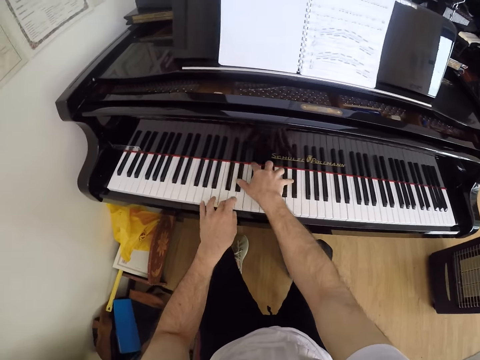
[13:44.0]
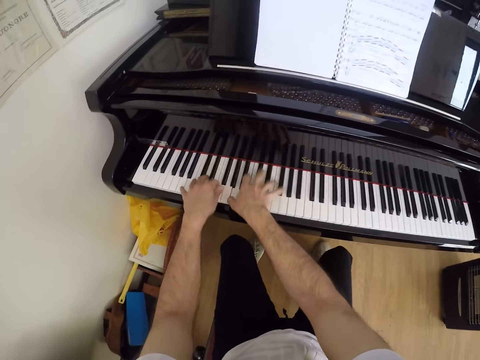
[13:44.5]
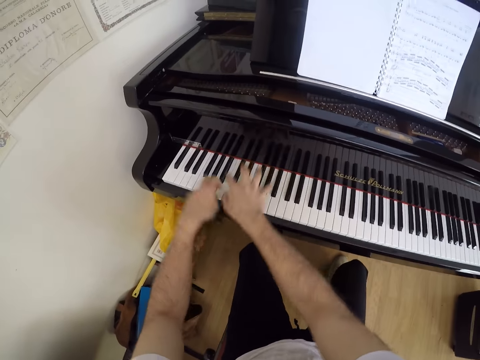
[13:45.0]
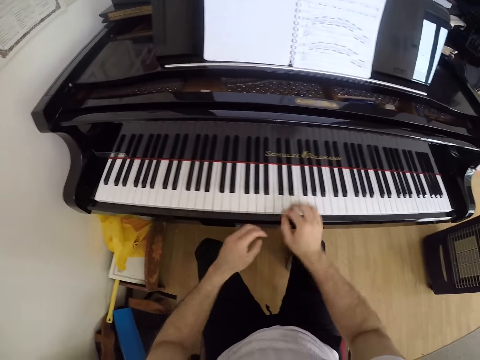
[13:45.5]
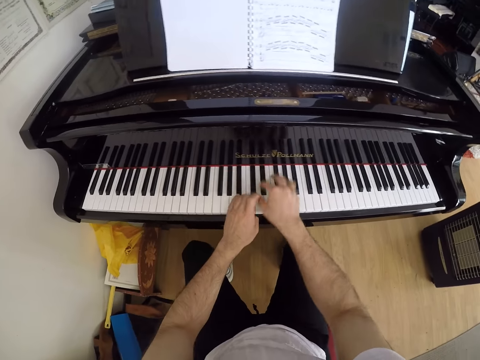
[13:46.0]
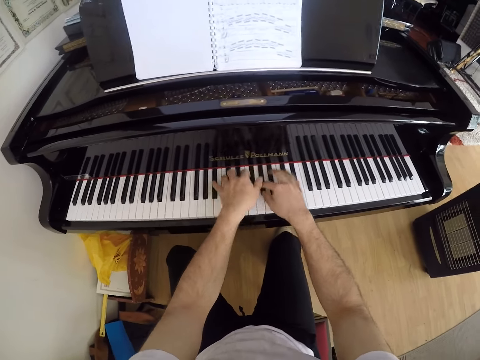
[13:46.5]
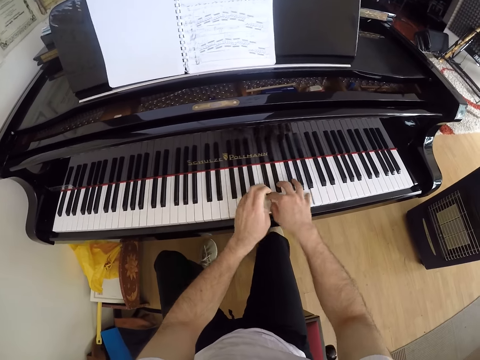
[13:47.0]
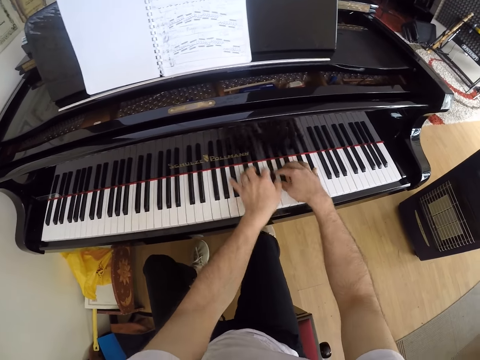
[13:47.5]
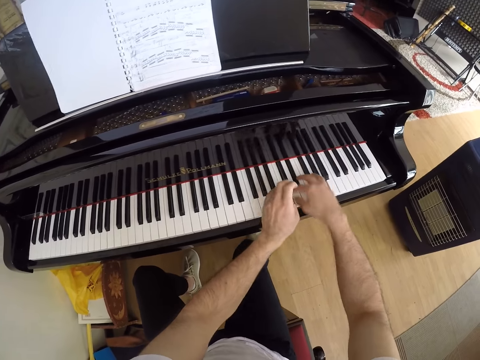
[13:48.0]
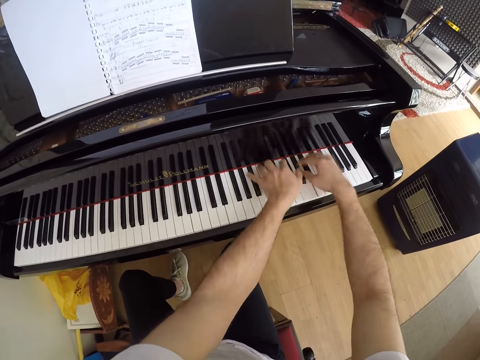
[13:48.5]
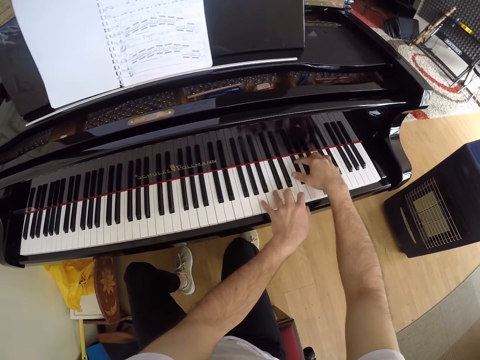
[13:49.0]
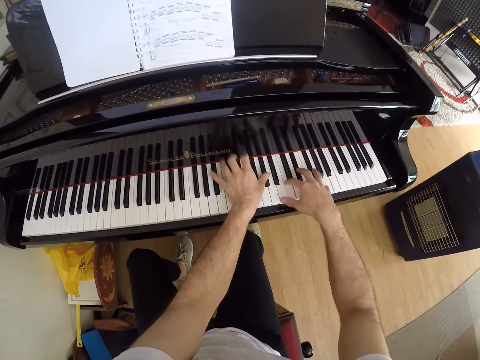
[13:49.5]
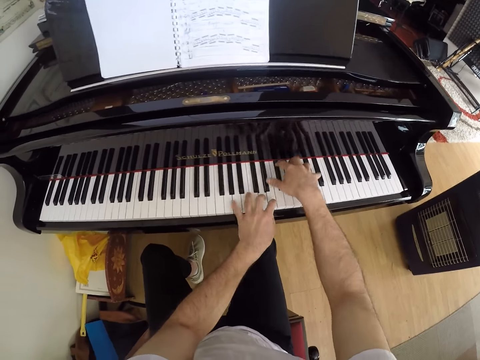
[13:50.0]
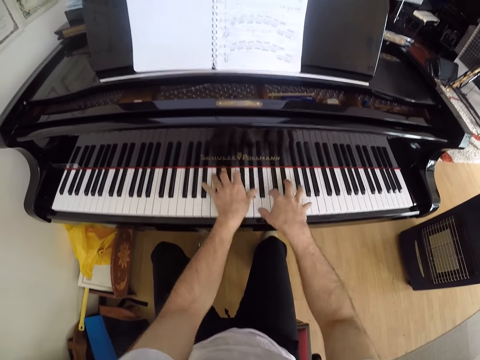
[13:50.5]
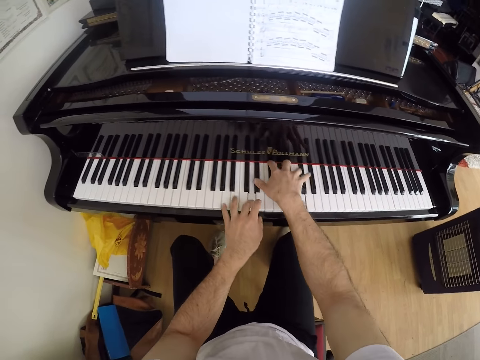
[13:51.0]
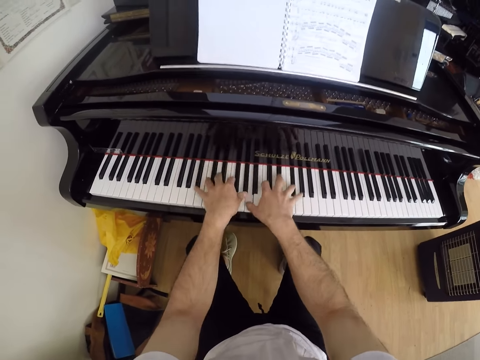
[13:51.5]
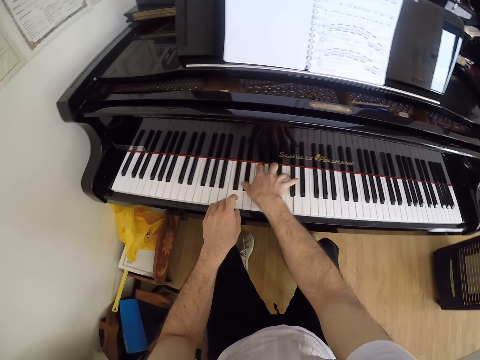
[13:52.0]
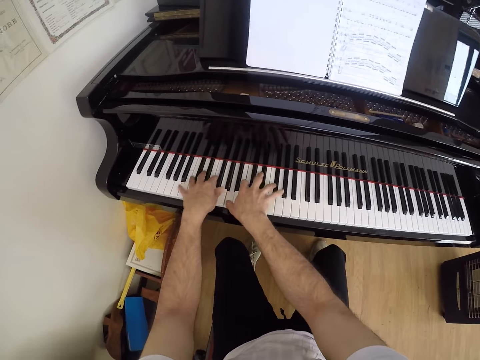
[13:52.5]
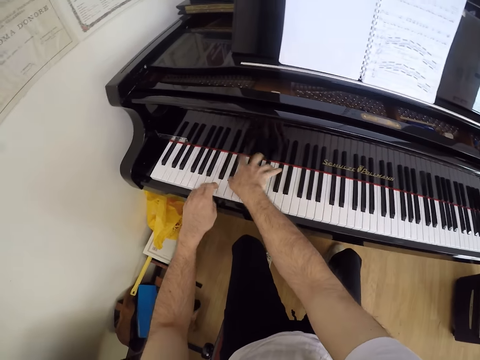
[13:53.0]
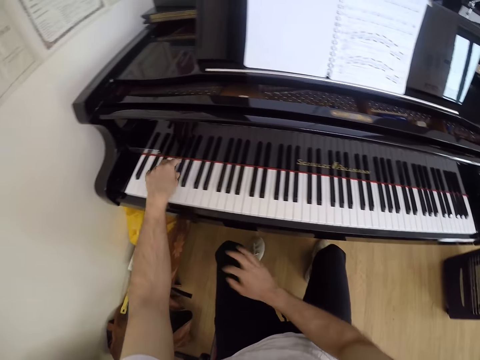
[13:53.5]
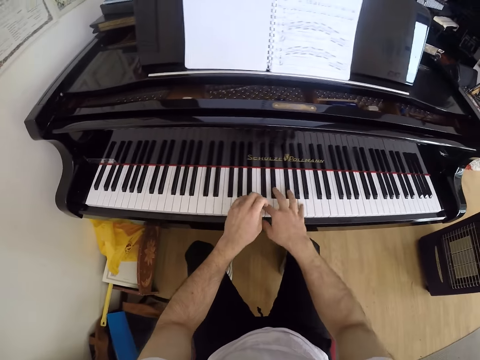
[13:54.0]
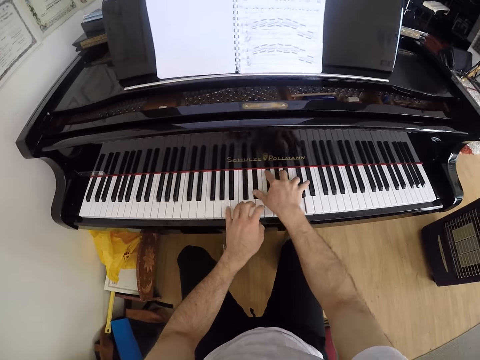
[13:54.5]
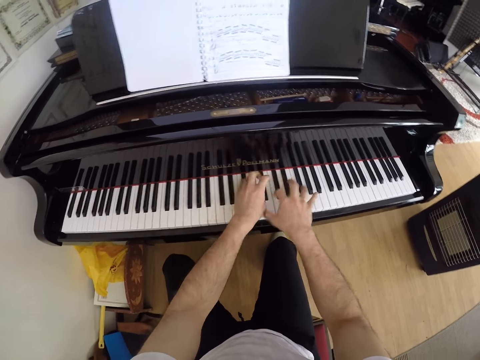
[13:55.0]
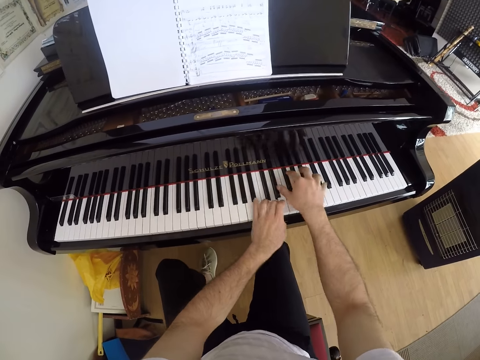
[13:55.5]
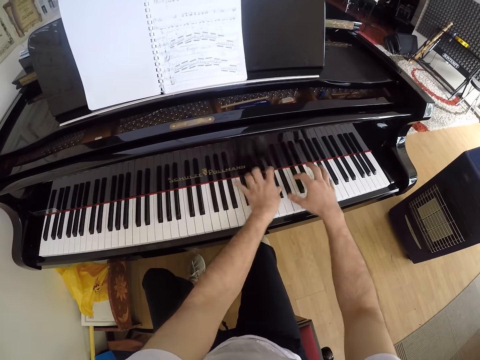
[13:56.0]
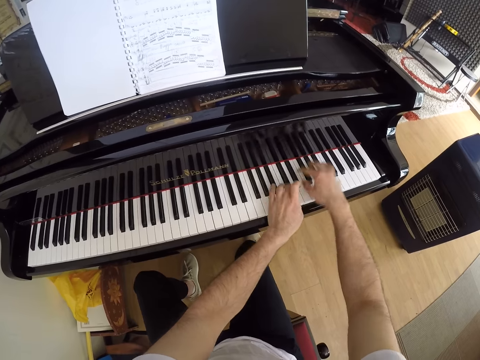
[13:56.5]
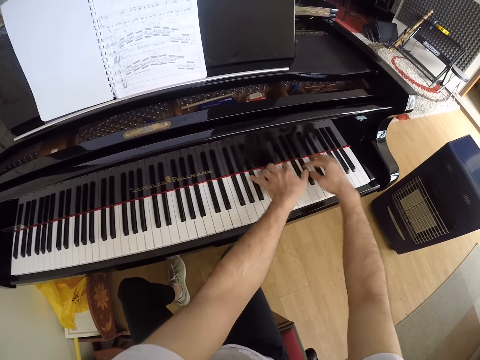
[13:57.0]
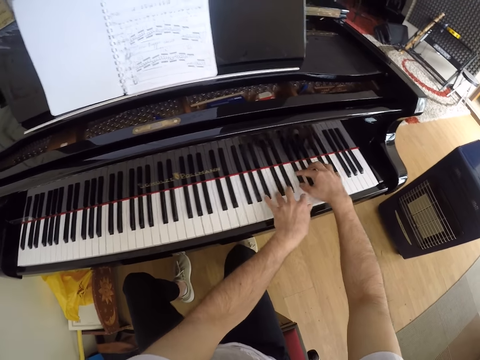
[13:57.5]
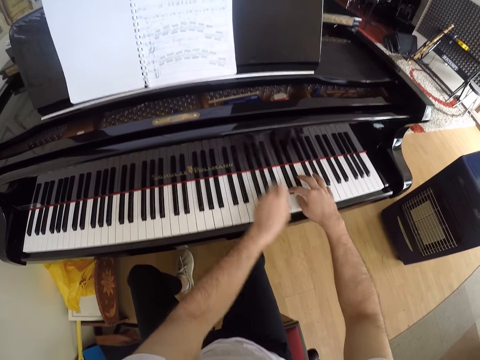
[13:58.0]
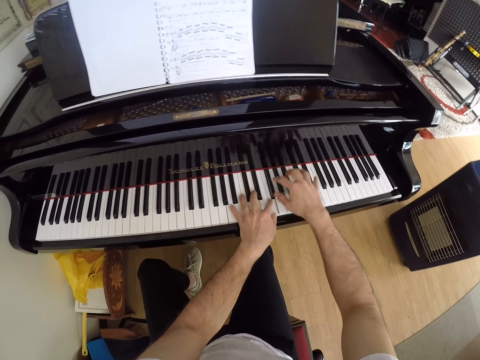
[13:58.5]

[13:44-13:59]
The camera wearer removes hands from the keys. They play the piano. They remove hands from the keys. They play the piano.

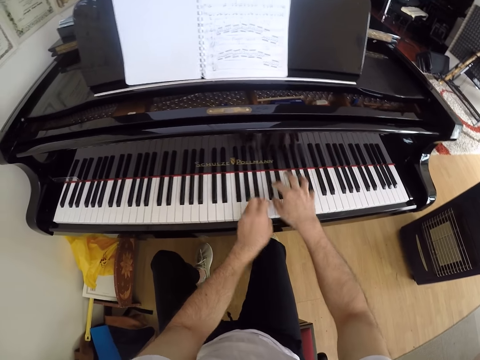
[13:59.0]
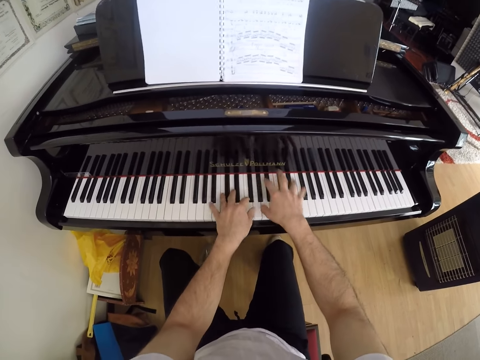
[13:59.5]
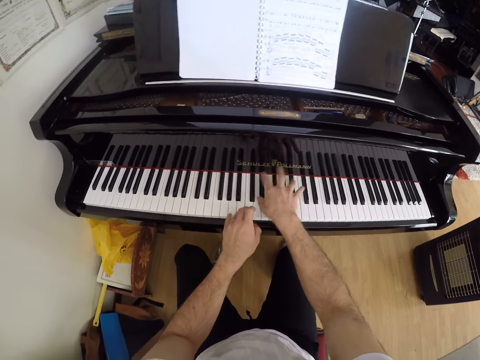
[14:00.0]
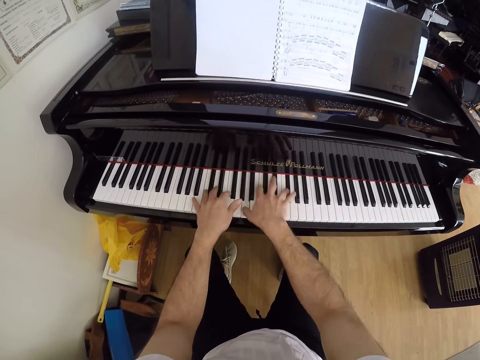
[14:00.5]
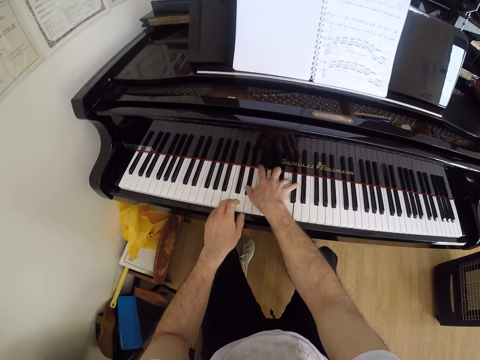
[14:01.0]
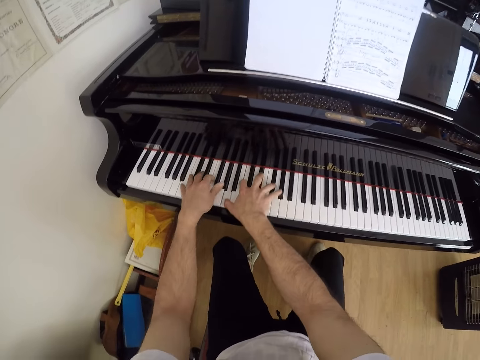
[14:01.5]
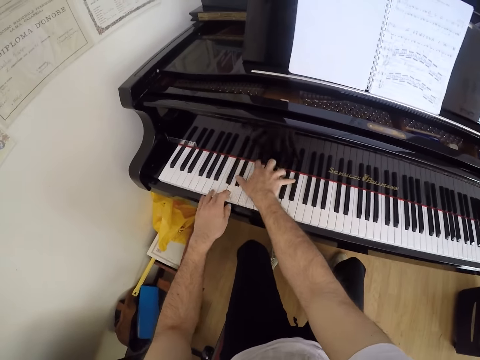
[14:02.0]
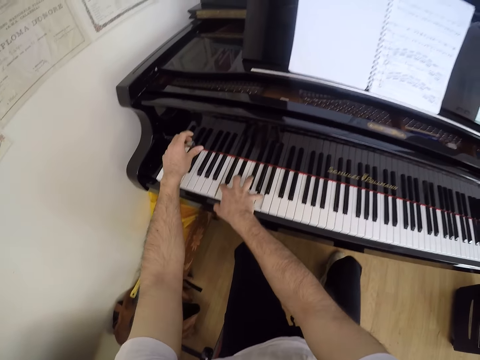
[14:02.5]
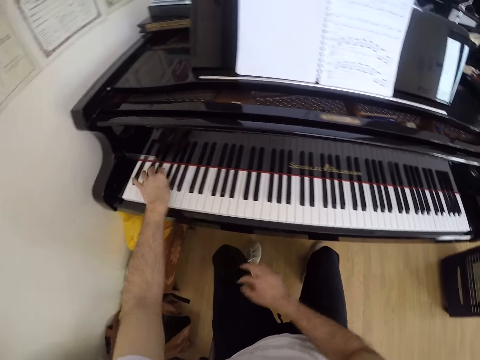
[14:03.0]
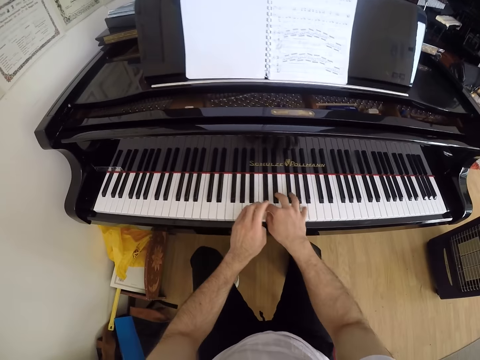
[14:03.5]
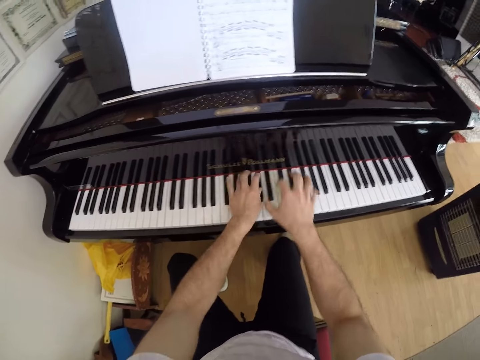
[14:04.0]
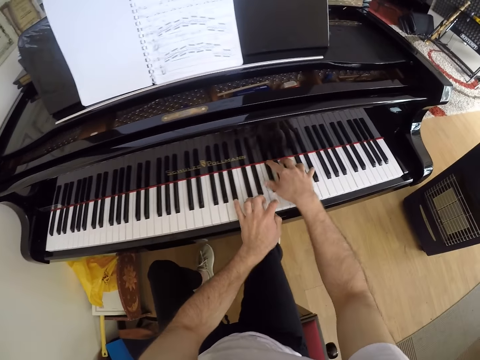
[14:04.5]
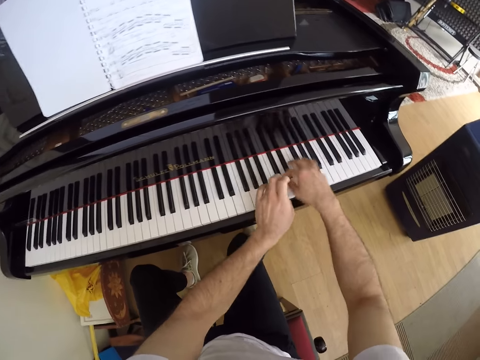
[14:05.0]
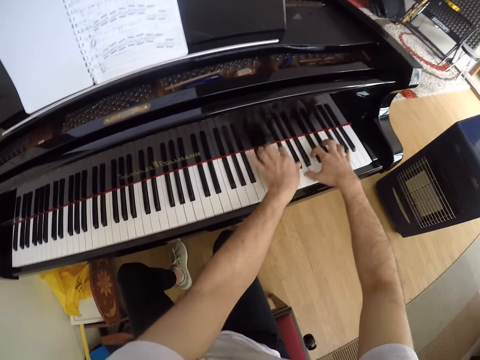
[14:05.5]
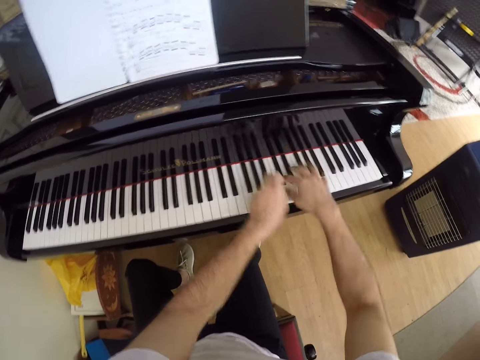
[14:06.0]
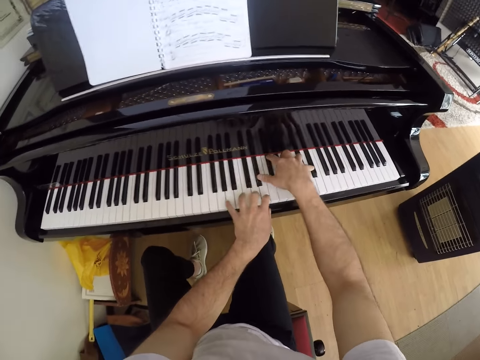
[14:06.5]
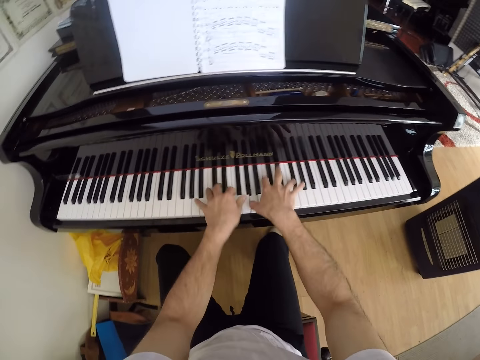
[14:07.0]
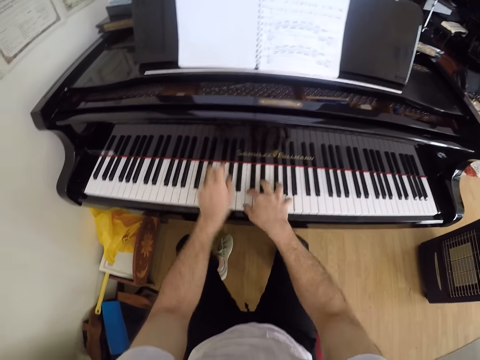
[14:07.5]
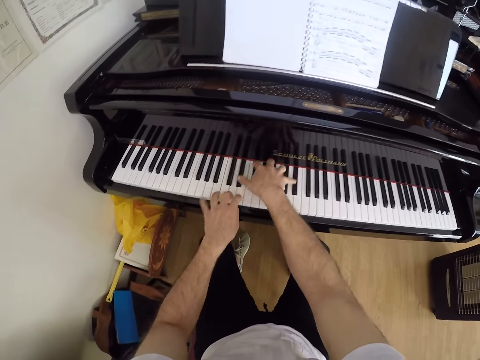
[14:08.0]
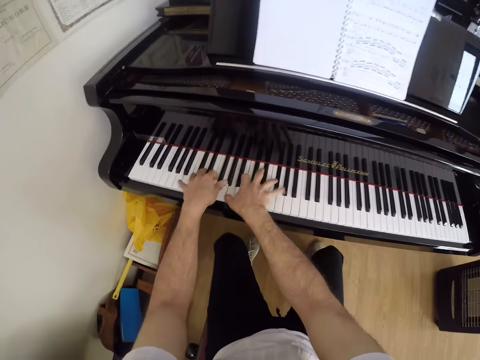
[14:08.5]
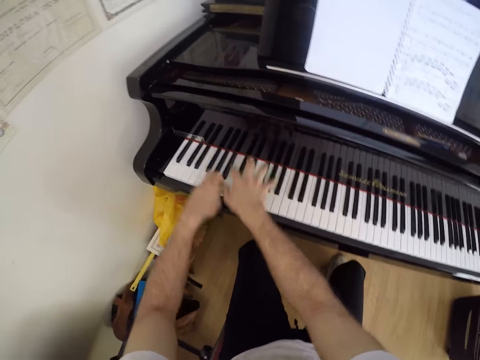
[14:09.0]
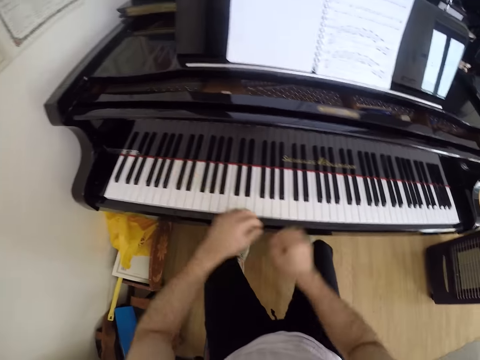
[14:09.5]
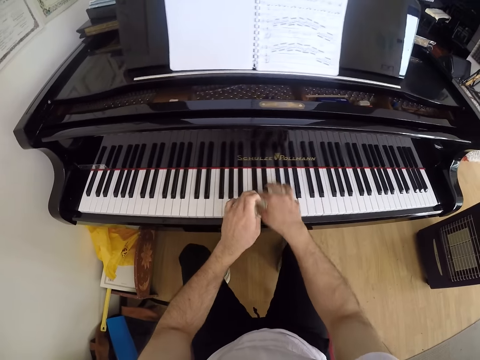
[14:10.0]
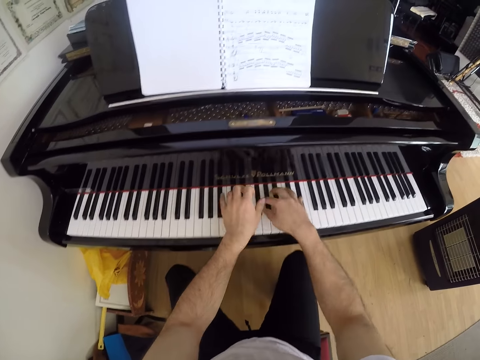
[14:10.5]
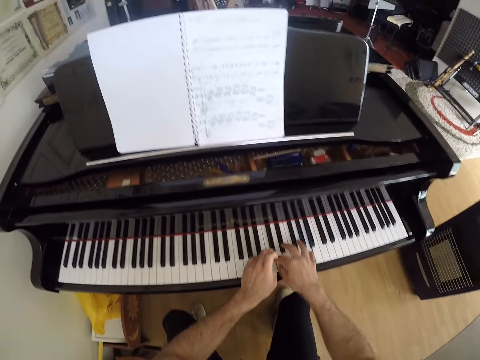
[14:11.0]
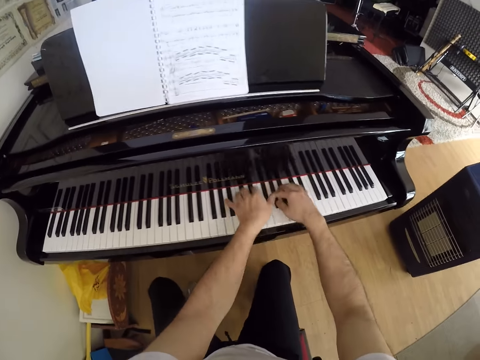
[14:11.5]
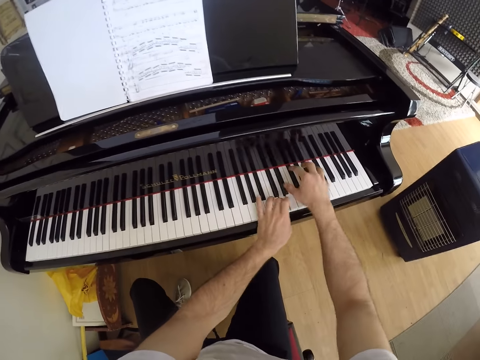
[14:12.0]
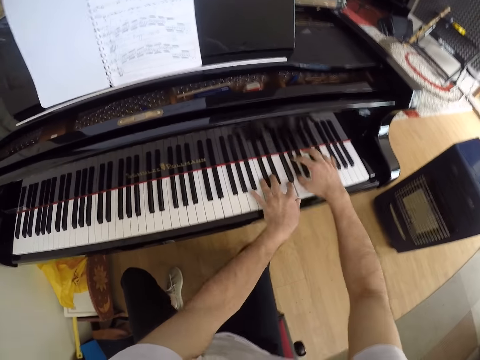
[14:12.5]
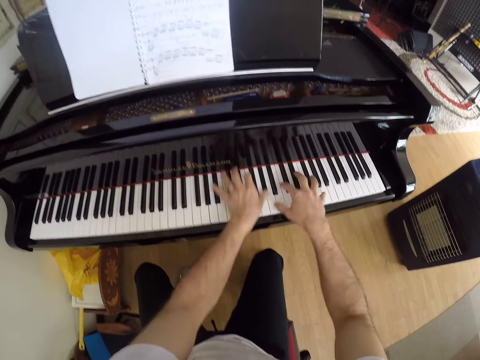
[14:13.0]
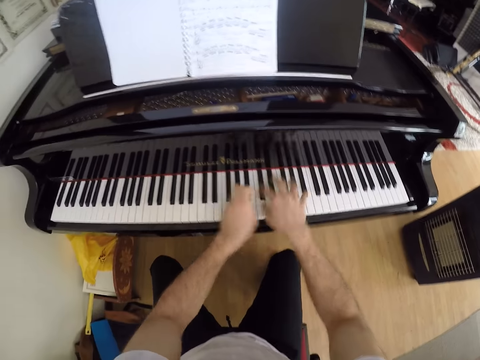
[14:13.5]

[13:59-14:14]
The camera wearer lowers a hand. They play the piano. They remove hands from the keys. They play the piano.
